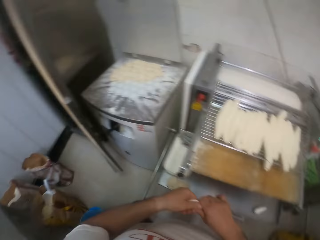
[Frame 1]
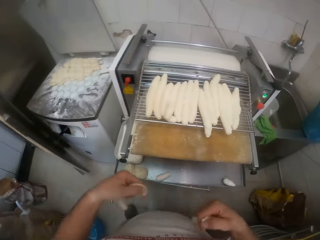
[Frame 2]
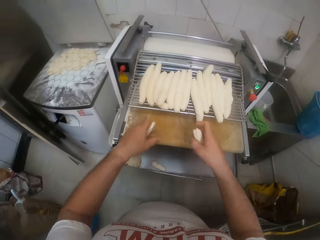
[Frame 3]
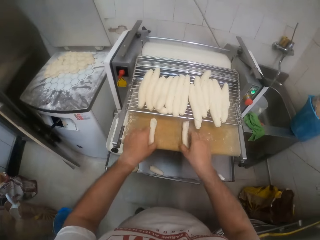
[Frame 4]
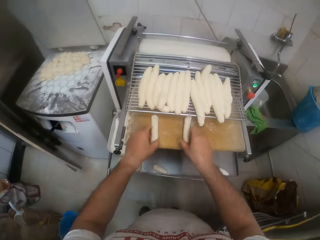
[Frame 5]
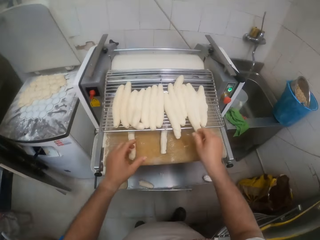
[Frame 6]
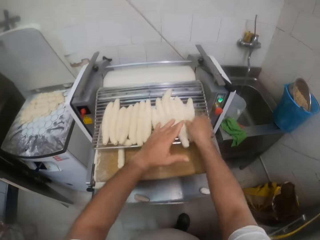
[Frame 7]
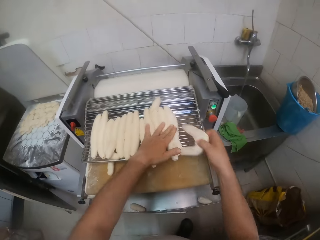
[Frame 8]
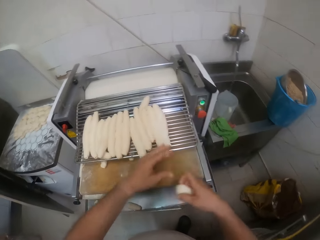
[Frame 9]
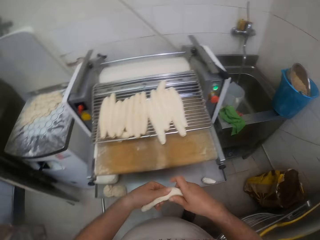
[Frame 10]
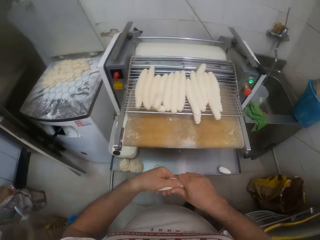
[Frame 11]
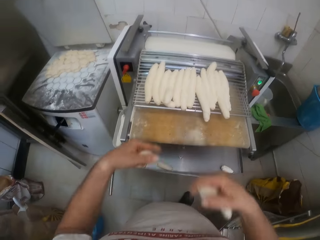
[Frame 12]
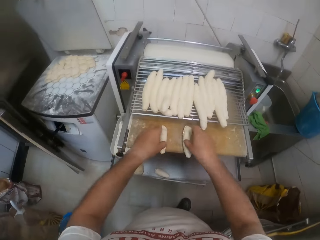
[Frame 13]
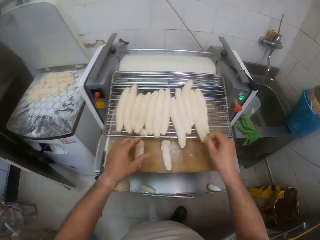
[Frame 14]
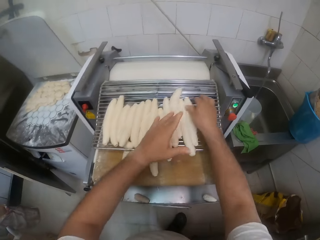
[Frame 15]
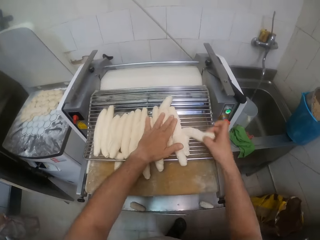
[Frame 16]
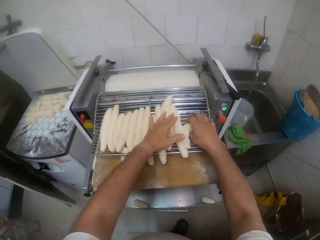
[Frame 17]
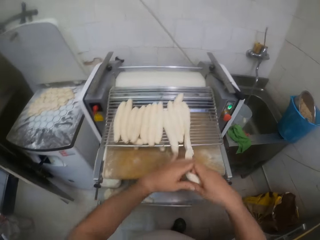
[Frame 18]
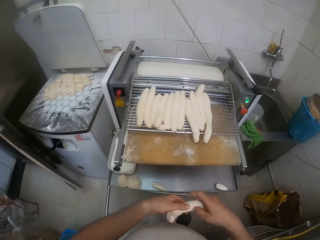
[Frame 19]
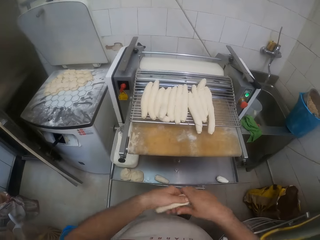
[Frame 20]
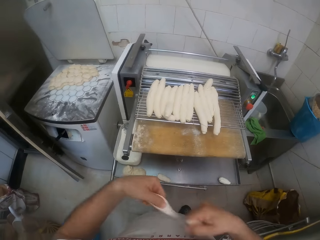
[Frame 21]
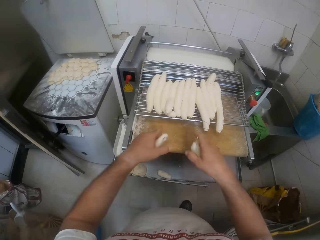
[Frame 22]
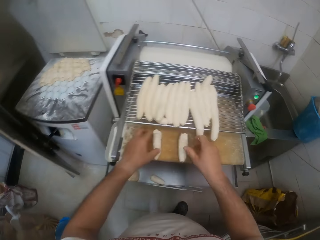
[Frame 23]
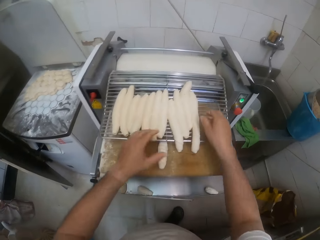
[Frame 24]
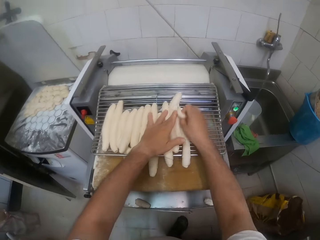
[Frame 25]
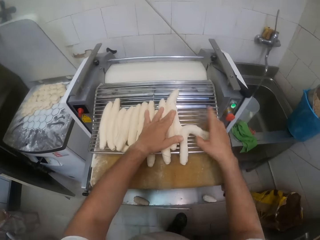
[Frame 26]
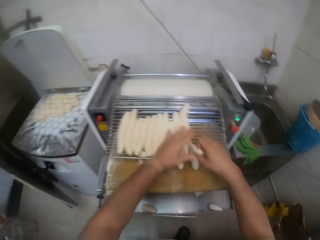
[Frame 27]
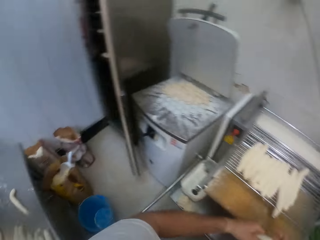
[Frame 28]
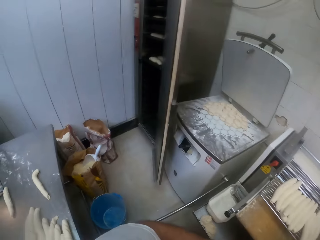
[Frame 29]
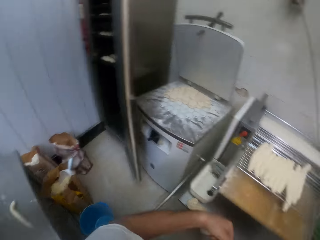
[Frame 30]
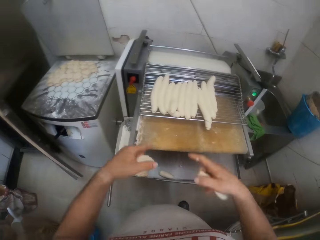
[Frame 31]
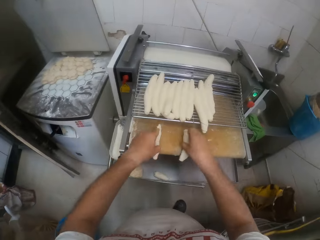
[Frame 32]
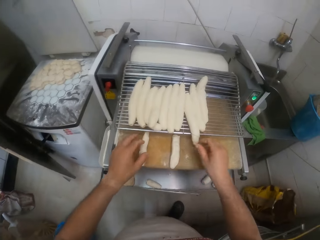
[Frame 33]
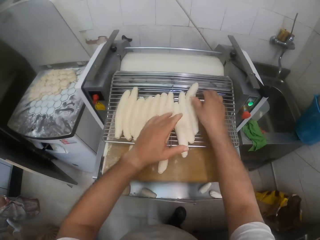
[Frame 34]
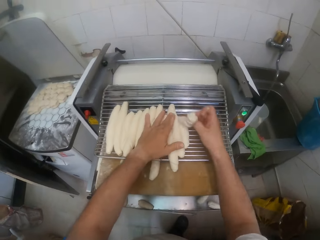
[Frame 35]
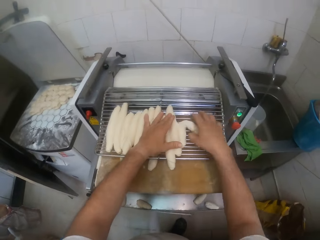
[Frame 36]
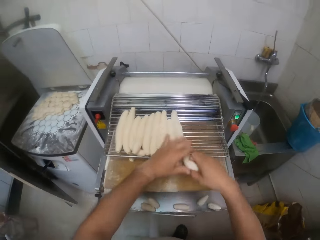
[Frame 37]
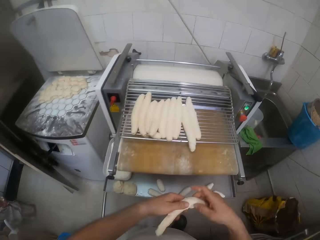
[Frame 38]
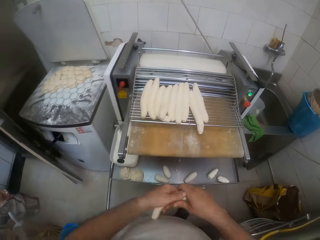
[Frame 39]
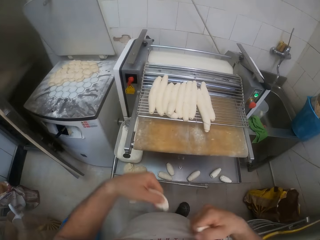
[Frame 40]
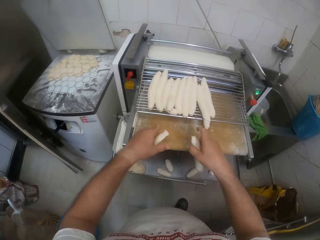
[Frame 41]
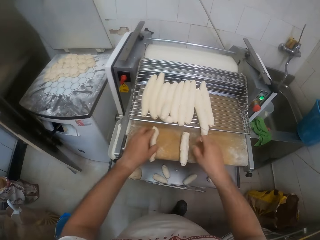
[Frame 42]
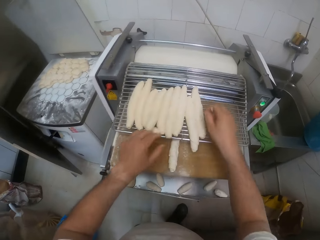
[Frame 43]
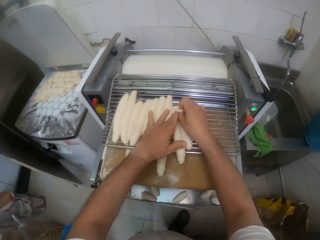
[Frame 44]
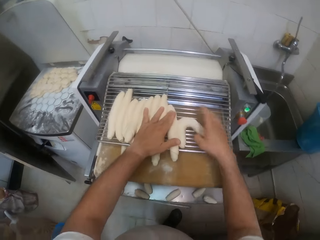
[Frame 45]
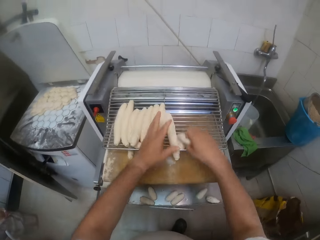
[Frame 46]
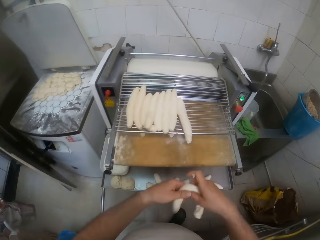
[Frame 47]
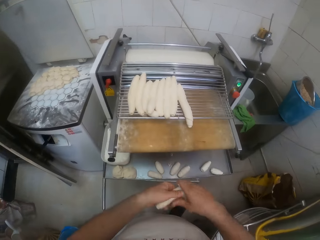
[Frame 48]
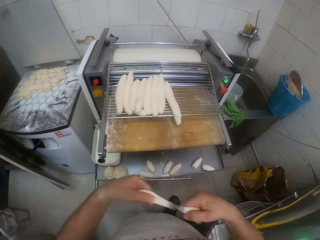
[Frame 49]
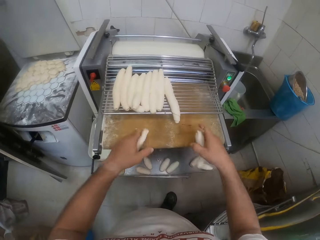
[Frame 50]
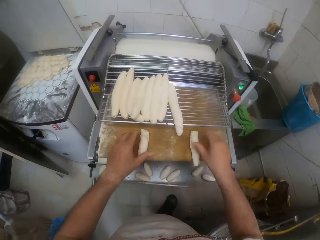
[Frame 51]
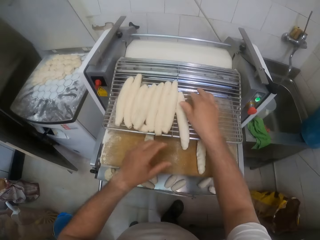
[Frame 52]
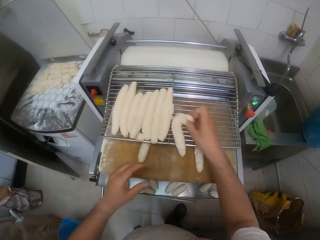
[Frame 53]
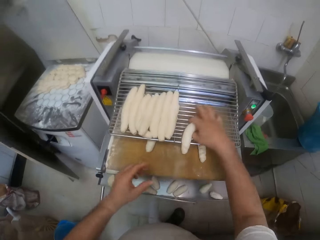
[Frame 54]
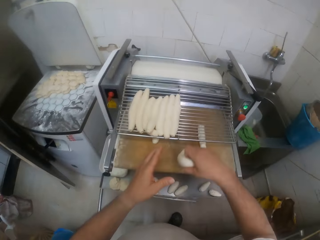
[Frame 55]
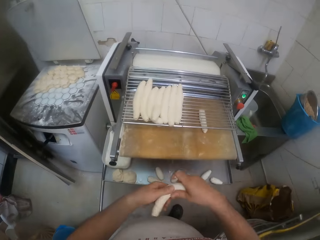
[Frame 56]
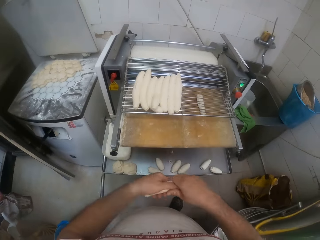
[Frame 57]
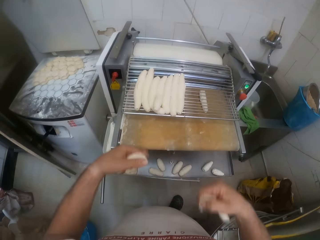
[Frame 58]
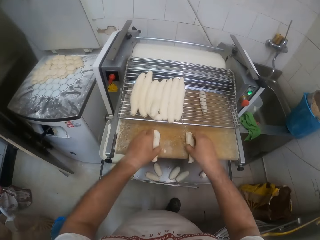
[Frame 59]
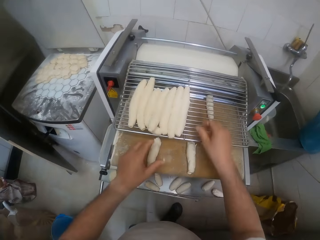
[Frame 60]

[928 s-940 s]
The camera wearer divides the dough into two. He places the doughs on the tray. He carries a dough with his right hand. He cuts the dough into two. He places the doughs on the tray. He carries a dough with his right hand. He cuts the dough into two. He places the doughs on the tray. He carries a dough with his right hand. He cuts the dough. He places the doughs on the tray. He carries a dough with his right hand. He cuts the dough into two. He places the doughs on the tray. He carries a dough with his right hand. He cuts the dough into two. He places the doughs on the tray. He carries a dough with his right hand. He cuts the dough into two.

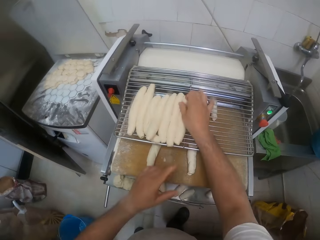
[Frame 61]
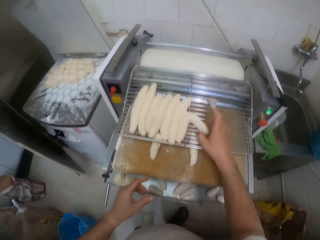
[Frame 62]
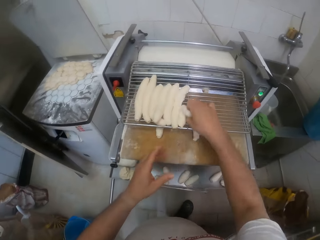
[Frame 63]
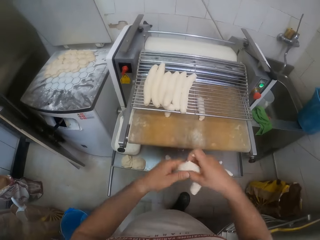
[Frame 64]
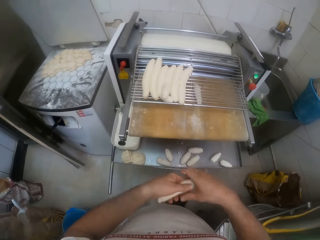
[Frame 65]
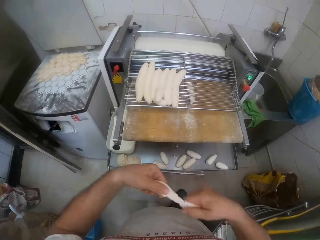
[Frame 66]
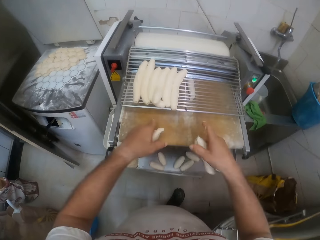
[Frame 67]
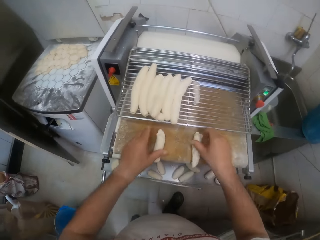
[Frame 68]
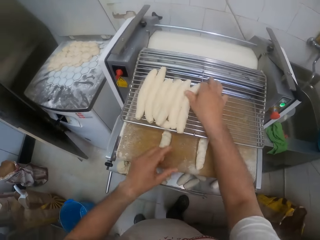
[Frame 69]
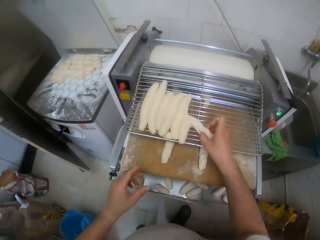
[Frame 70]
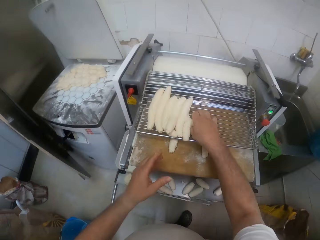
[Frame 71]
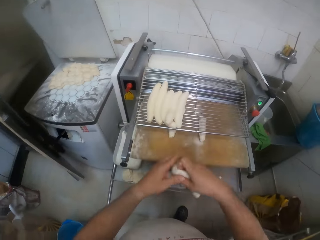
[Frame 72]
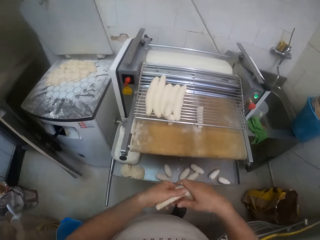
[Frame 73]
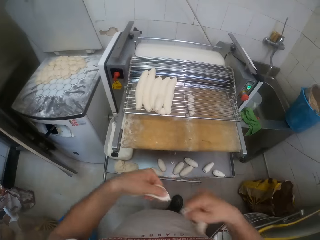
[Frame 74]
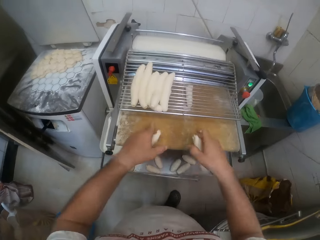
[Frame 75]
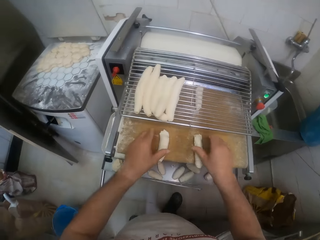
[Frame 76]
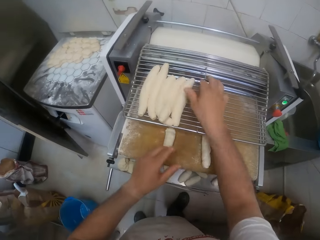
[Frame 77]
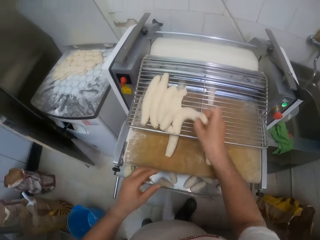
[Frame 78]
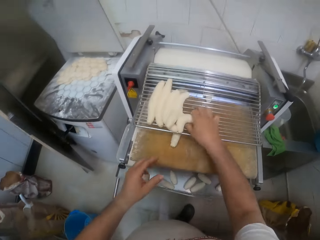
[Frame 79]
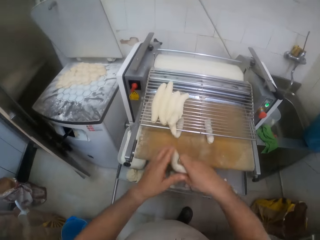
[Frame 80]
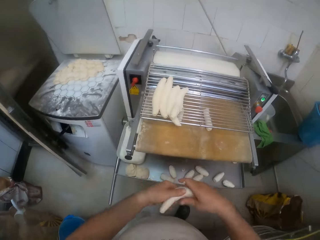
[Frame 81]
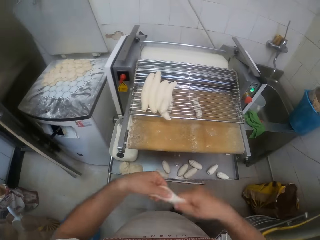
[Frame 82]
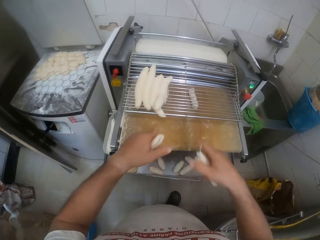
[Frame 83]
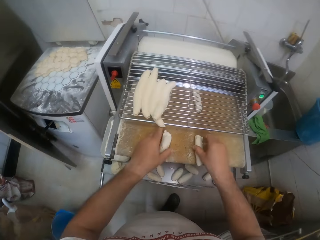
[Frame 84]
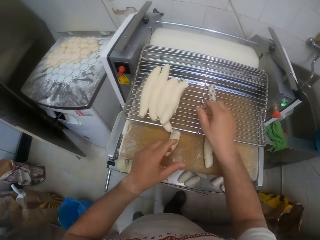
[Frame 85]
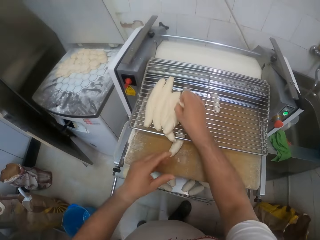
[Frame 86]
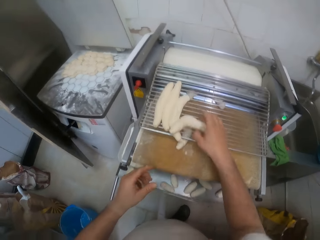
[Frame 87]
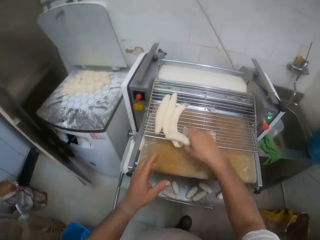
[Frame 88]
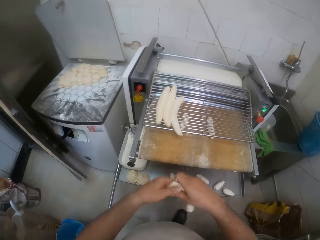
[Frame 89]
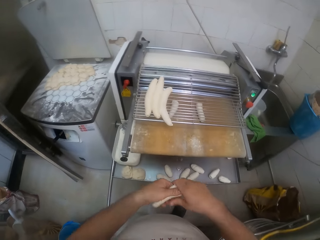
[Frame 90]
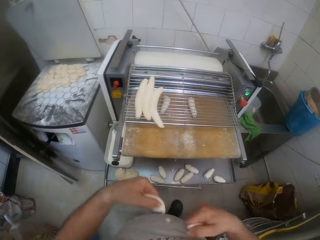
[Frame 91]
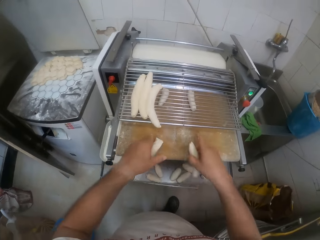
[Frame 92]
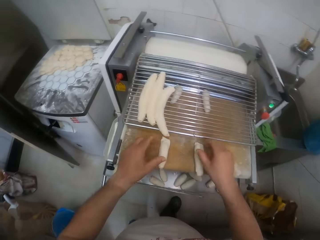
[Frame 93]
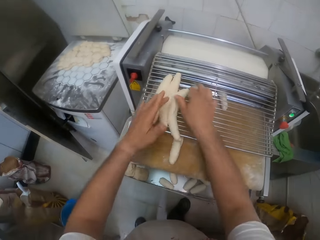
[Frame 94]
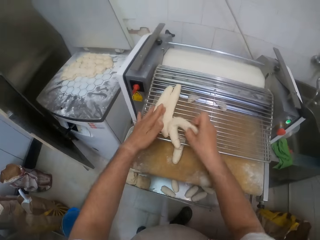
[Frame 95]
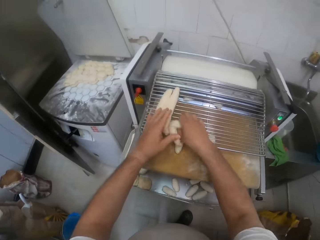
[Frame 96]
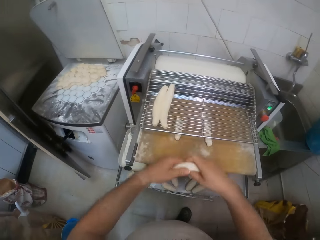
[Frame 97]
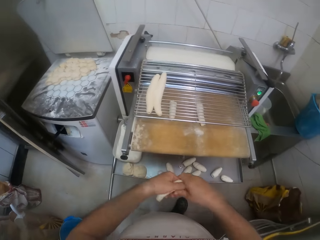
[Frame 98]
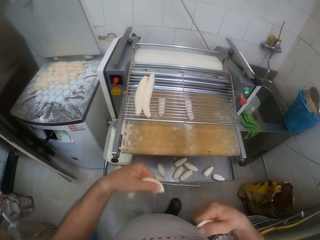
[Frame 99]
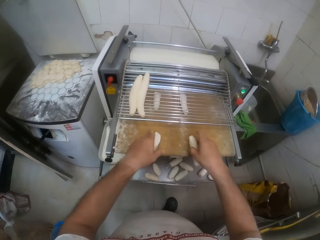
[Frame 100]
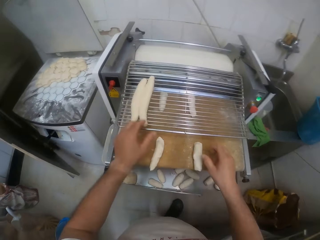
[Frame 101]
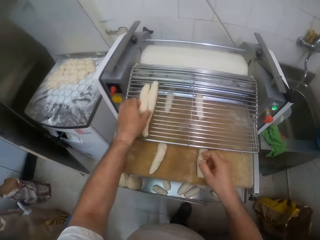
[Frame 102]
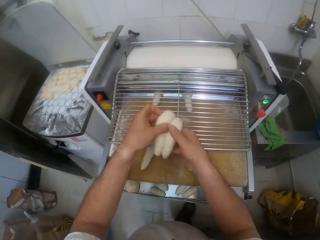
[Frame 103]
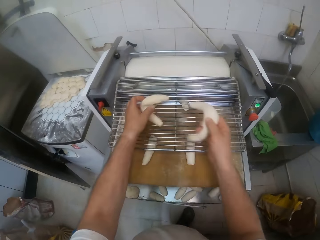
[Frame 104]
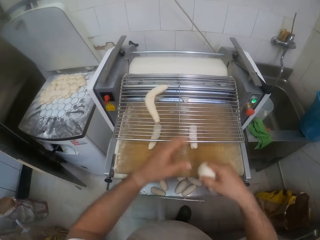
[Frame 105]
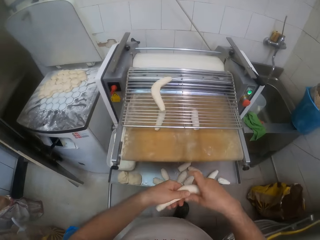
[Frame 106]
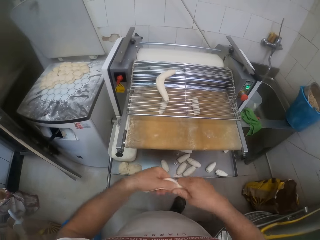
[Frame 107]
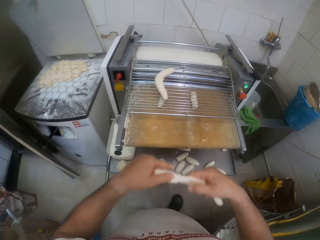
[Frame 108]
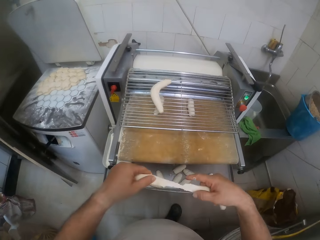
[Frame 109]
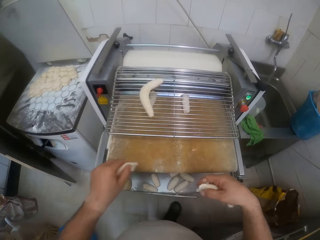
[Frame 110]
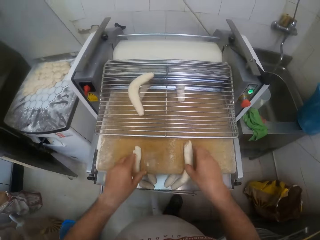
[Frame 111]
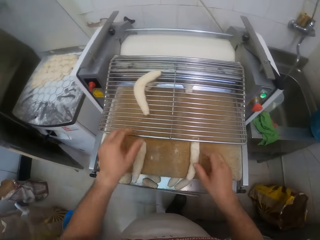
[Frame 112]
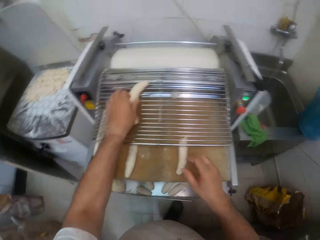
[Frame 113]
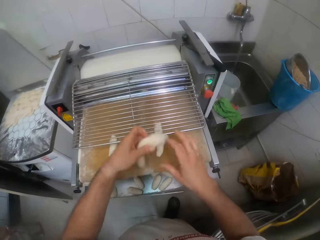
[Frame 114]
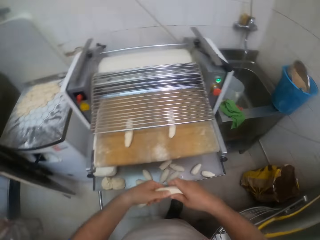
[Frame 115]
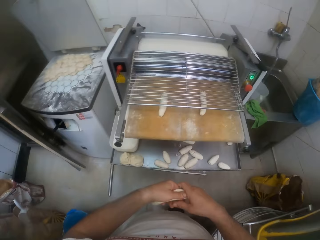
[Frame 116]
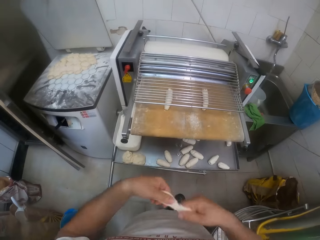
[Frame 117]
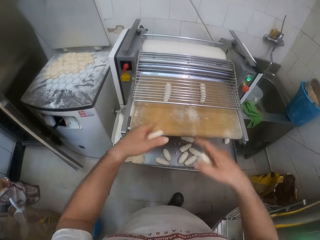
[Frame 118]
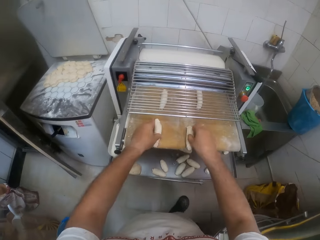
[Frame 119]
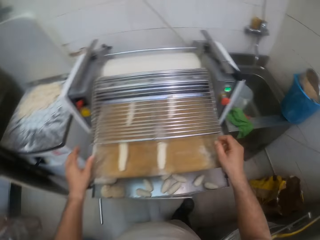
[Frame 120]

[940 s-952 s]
The camera wearer places the doughs on the tray. He carries a dough with his right hand. He cuts the dough into two. He places the doughs on the tray. He carries a dough with his right hand. He cuts the dough into two. He places the doughs on the tray. He carries a dough with his right hand. He cuts the dough into two. He places the doughs on the tray. He carries a dough with his right hand. He cuts the dough into two. He places the doughs on the tray. He carries a dough with his right hand. He cuts the dough into two. He places the doughs on the tray. He carries doughs with his left hand. He divides the dough into two. He drops the dough on the mixer. He cuts the dough into two. He places the doughs on the tray. He carries doughs with his left hand. He cuts the dough into two.
